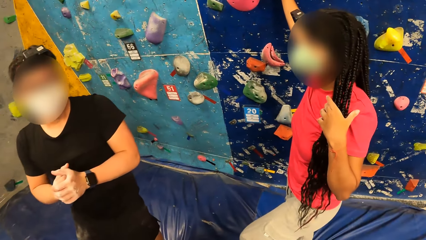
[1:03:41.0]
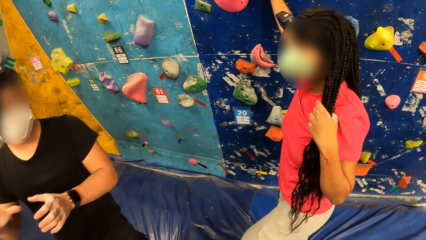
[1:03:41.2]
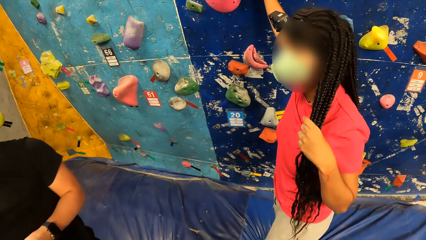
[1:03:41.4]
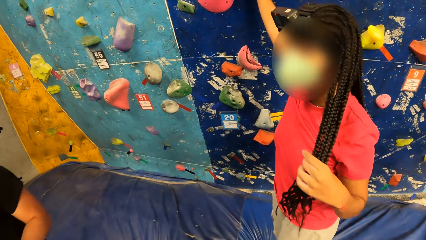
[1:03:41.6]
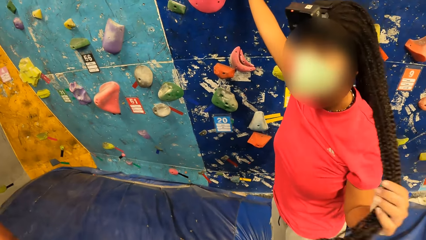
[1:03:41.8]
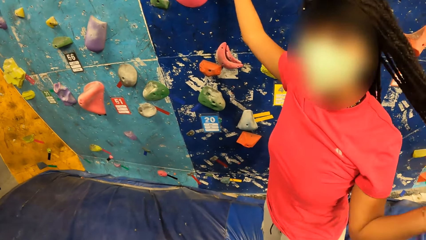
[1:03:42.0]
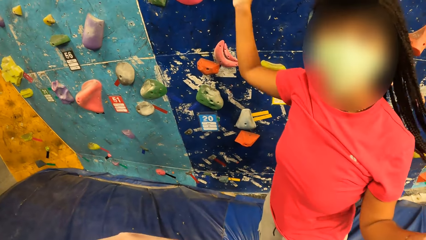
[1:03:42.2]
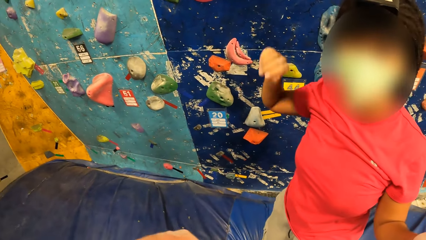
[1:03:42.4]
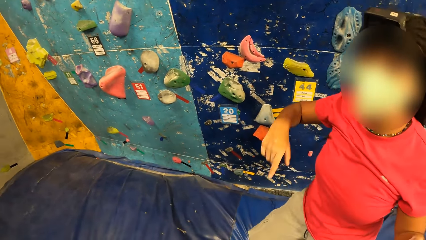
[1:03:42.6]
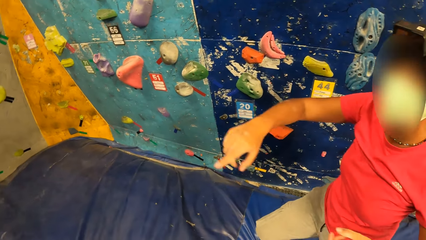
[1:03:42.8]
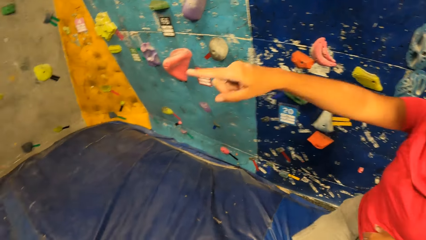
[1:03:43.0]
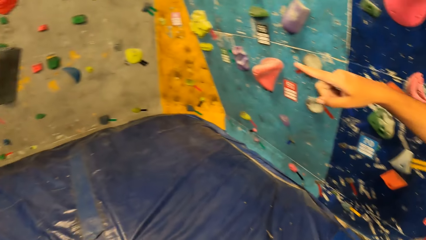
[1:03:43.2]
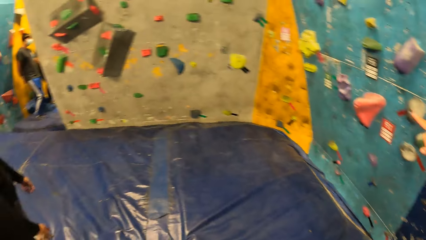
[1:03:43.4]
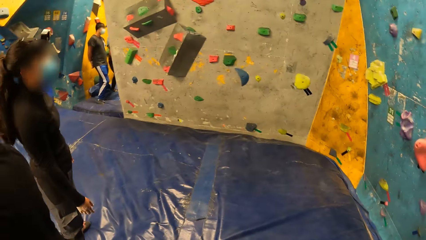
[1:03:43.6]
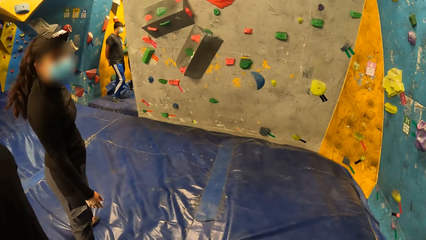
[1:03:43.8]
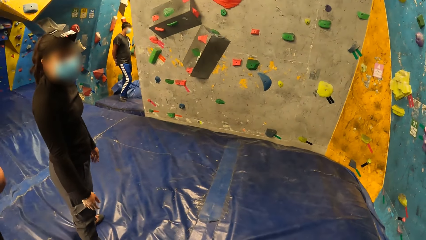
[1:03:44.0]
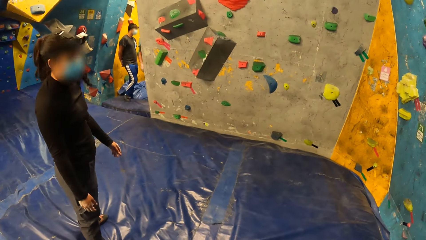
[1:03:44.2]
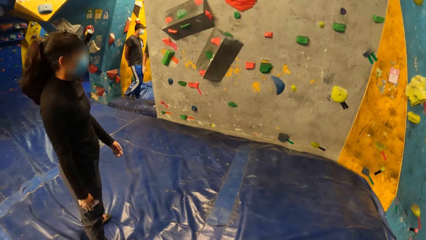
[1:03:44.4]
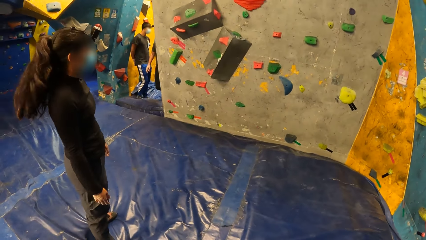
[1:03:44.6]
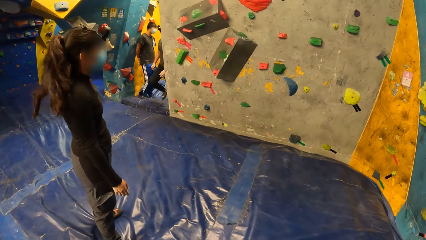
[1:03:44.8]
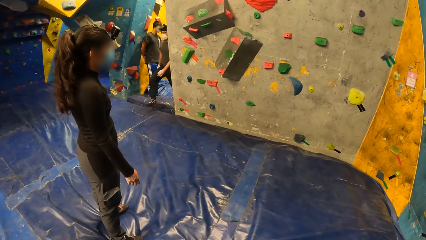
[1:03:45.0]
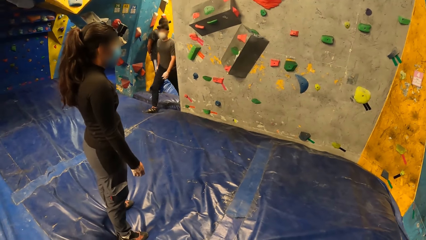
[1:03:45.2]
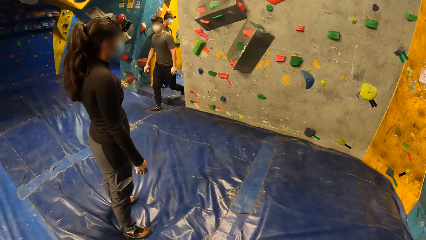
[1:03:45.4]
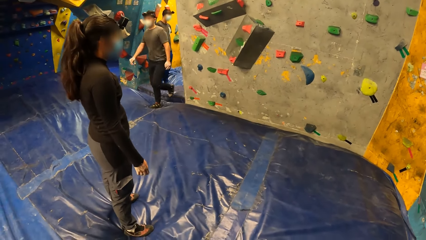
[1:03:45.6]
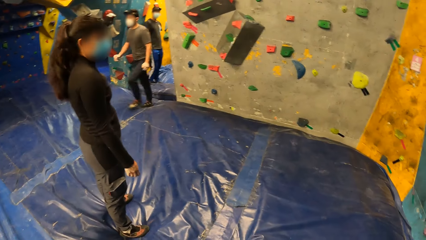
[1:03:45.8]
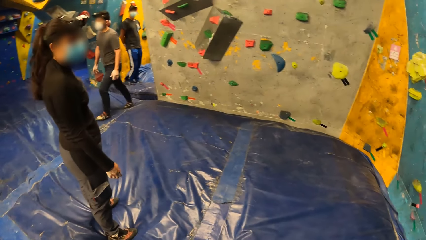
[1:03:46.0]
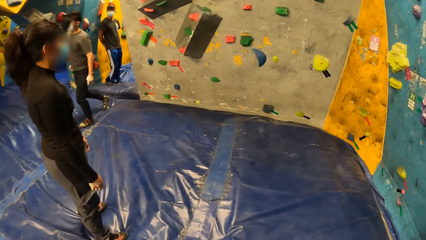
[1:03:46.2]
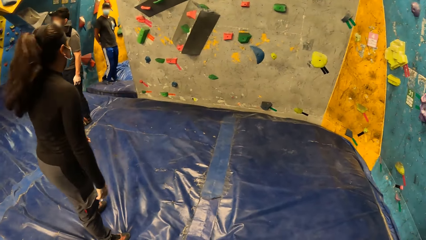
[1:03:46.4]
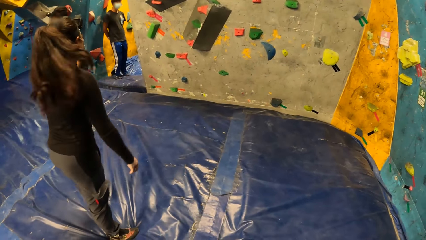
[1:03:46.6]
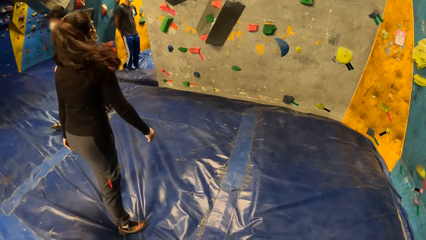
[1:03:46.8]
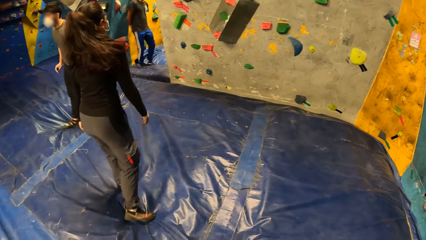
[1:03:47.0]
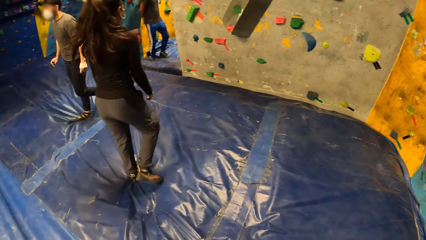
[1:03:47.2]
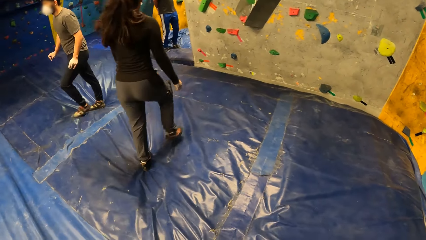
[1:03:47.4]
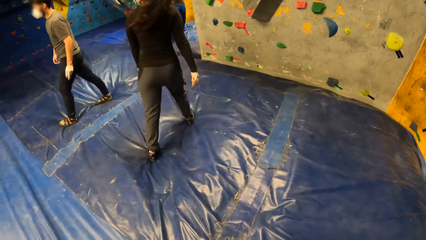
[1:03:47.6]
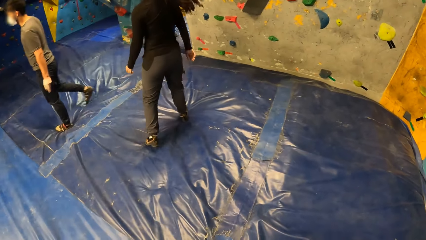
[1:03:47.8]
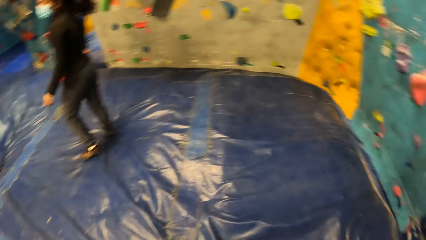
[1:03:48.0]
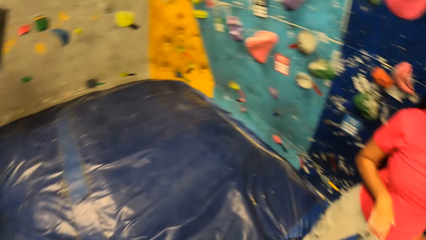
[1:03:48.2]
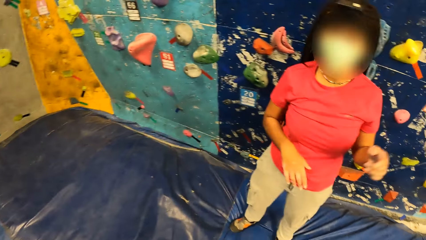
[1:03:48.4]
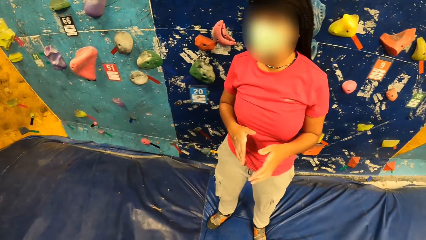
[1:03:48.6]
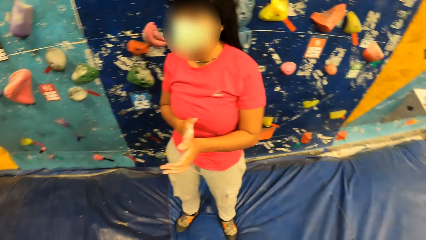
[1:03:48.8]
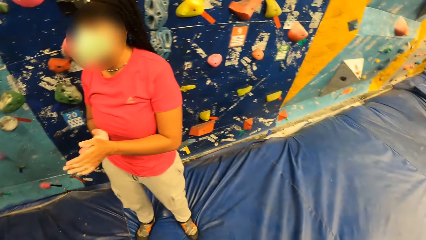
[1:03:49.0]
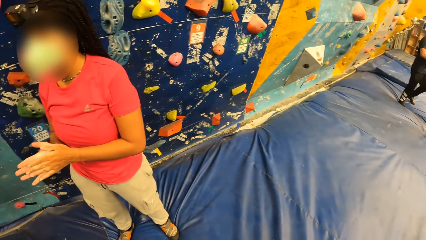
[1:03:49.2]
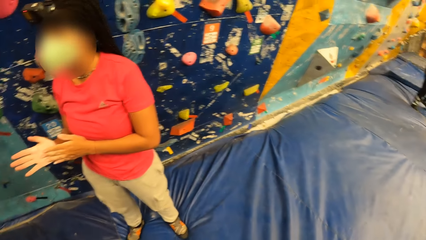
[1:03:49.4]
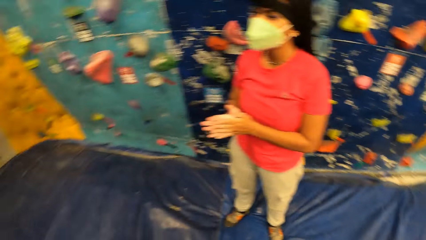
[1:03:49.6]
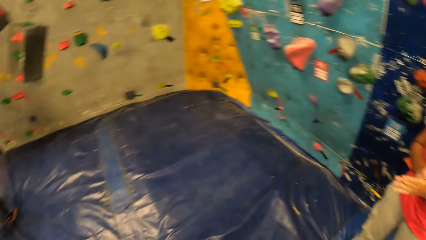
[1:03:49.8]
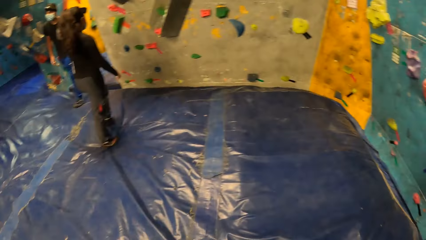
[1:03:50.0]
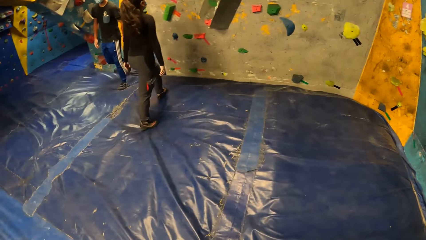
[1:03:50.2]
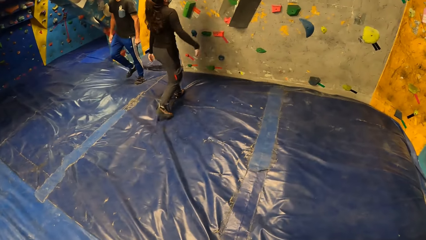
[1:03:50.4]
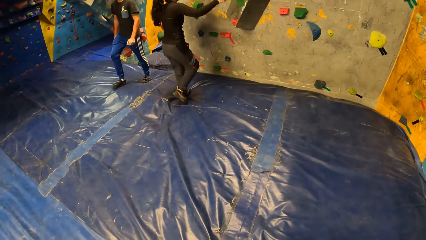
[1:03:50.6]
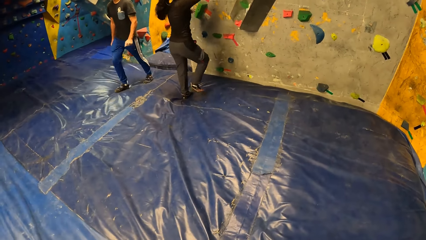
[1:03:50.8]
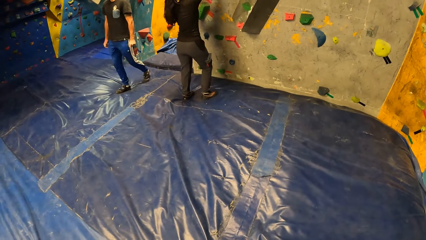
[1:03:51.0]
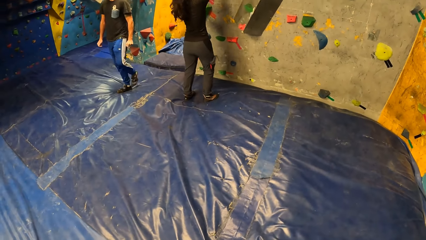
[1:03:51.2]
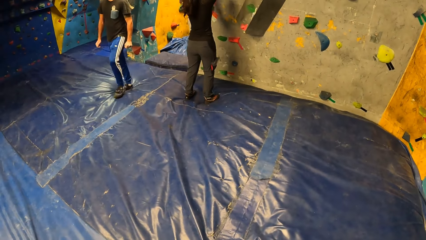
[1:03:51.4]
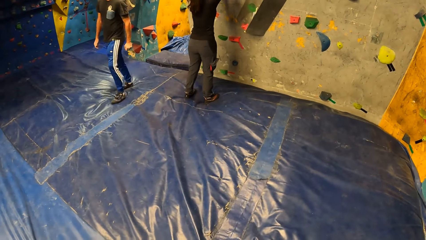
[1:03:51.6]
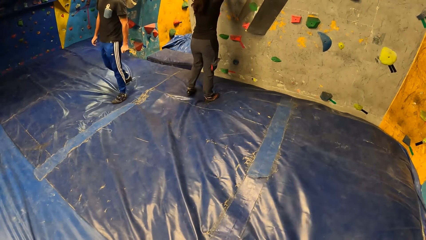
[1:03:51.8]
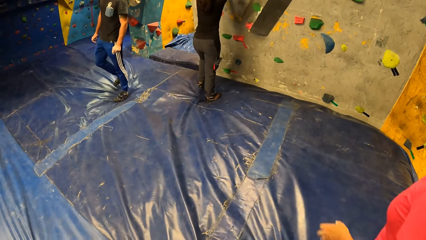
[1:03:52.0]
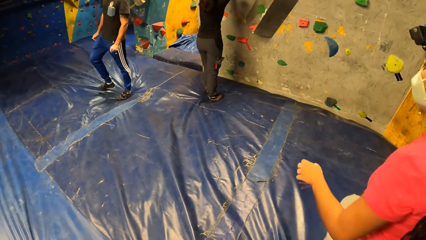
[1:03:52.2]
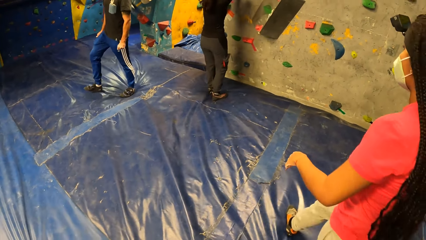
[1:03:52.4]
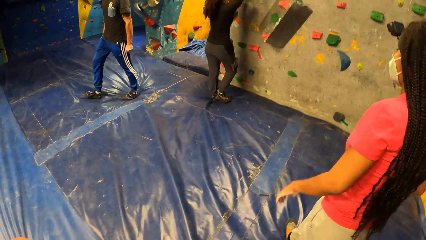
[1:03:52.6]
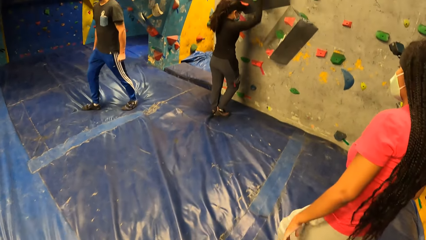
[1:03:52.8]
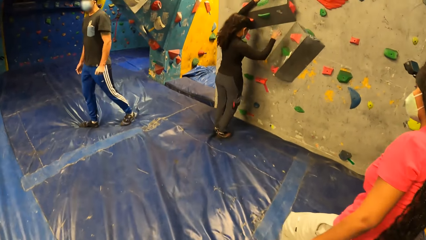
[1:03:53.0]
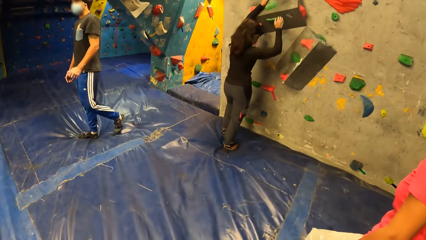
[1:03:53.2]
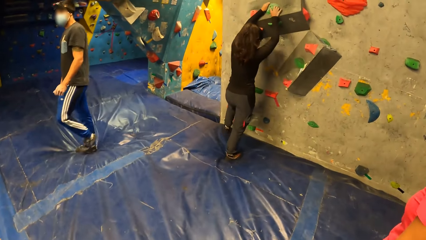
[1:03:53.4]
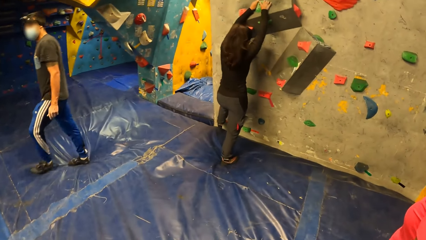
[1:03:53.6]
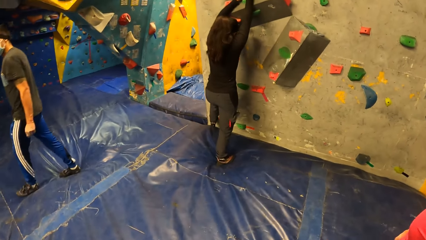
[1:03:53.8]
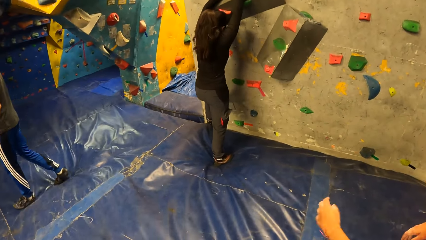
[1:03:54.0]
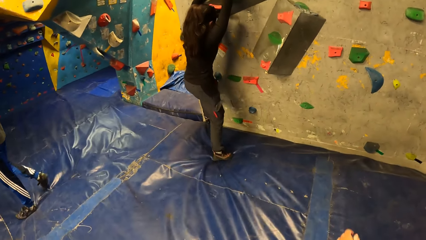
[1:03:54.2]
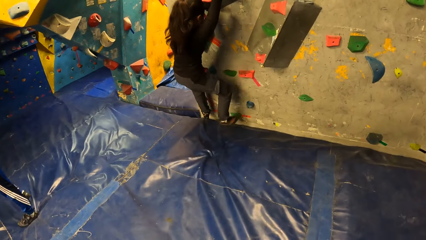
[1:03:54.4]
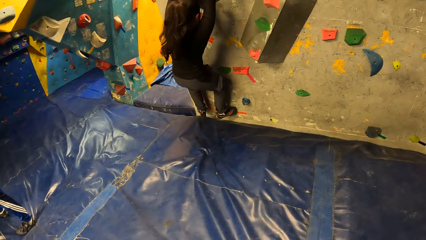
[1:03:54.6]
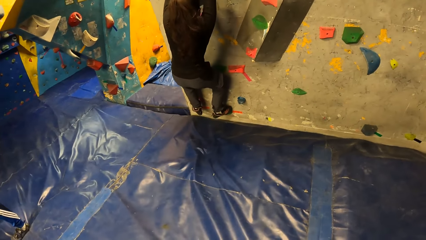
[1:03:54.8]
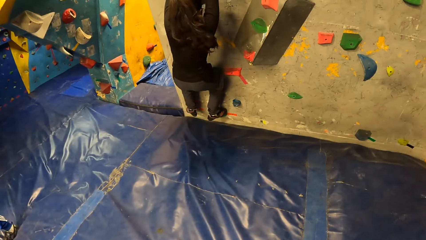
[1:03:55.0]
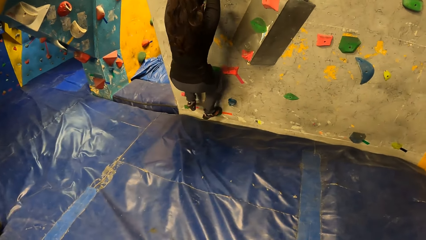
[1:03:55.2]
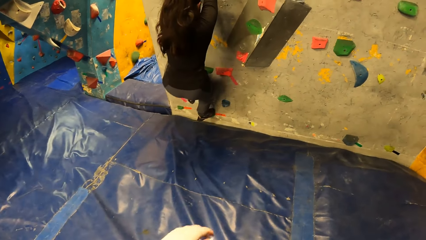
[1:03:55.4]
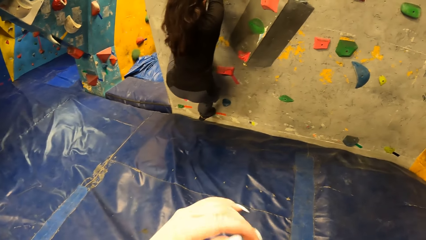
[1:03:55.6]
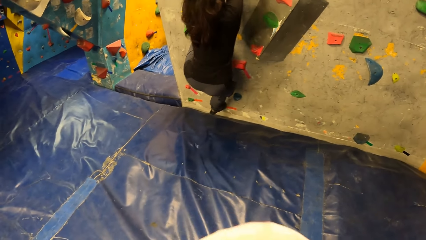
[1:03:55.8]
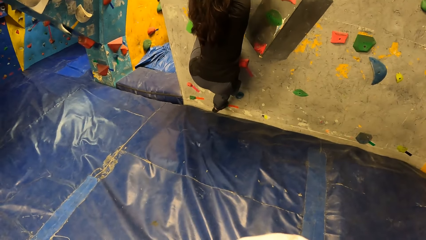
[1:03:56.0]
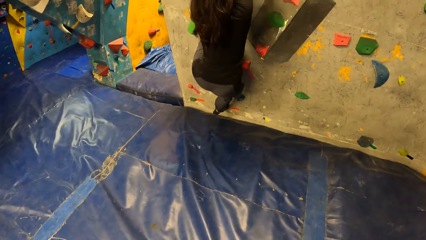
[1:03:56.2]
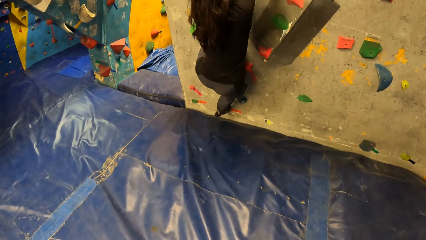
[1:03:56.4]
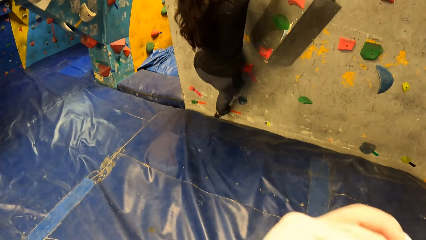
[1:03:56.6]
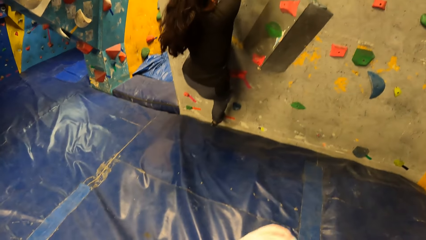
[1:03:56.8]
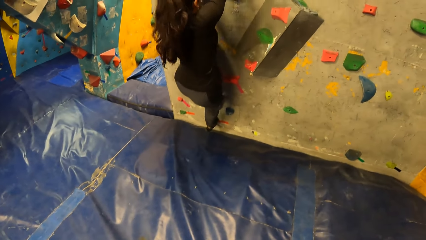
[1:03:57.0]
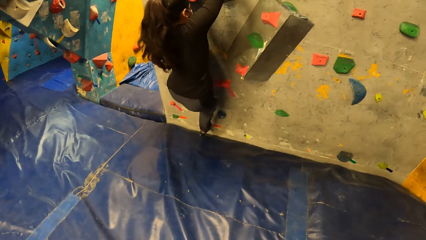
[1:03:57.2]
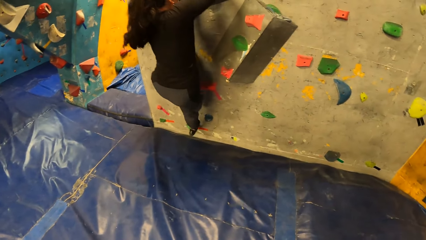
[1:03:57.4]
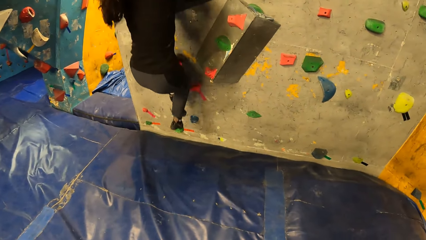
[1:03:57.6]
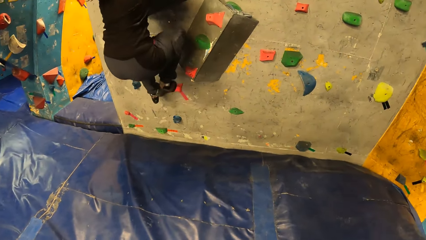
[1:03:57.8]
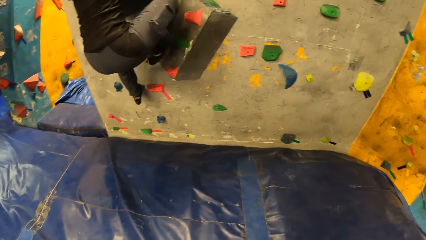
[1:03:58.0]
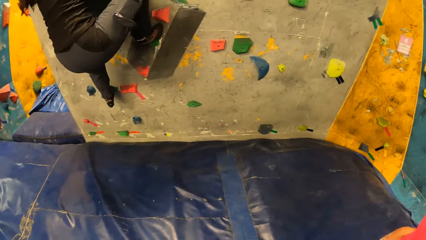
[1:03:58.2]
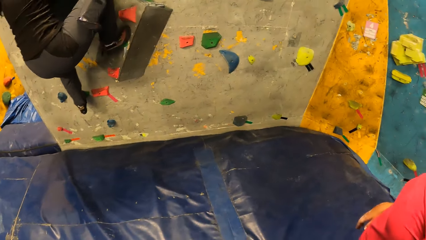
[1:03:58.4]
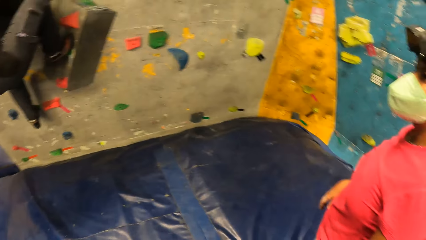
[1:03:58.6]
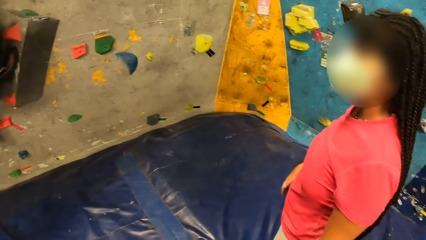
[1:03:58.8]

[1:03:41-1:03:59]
A woman touches the hair. She points at the wall. Another woman walks towards the climbing wall. The camera wearer walks around the room. The other woman climbs the wall.
